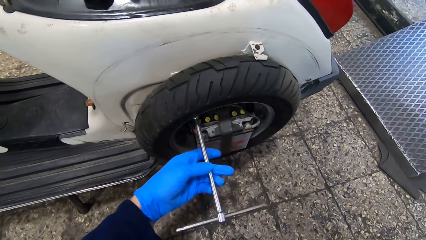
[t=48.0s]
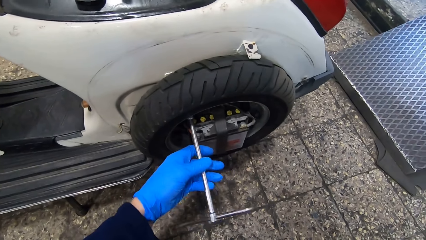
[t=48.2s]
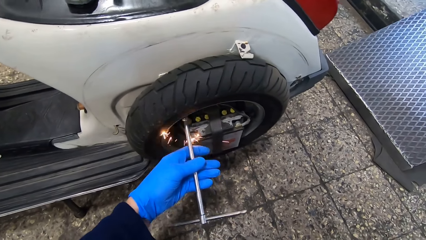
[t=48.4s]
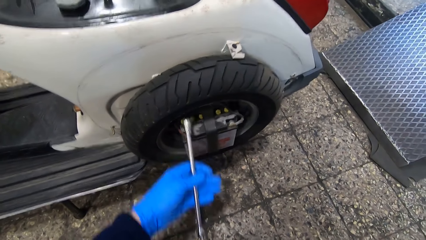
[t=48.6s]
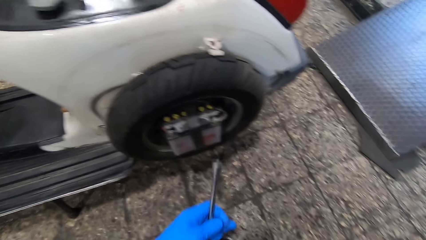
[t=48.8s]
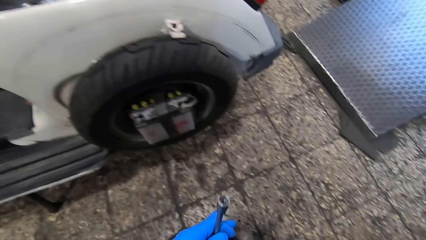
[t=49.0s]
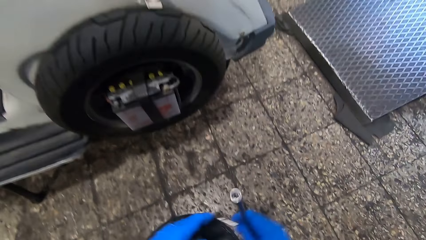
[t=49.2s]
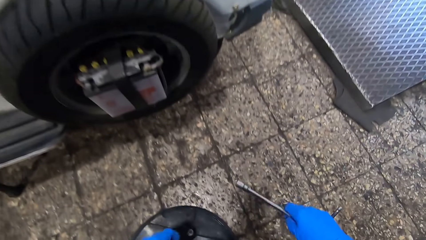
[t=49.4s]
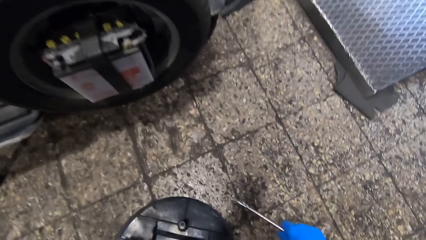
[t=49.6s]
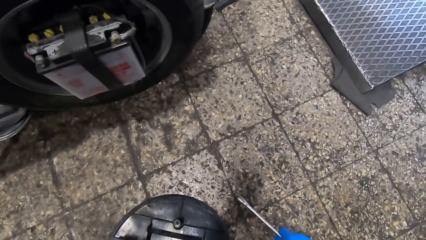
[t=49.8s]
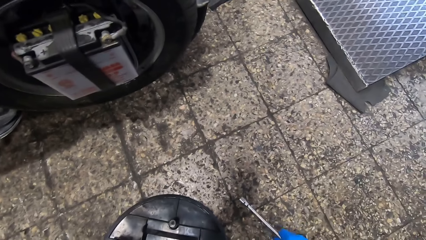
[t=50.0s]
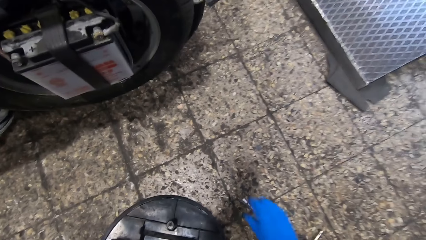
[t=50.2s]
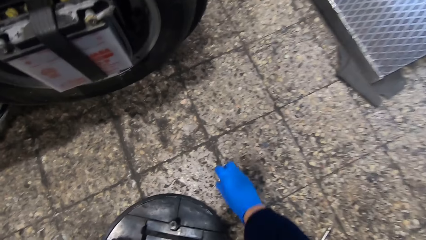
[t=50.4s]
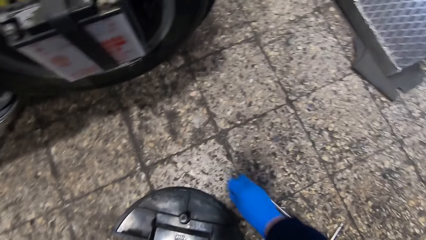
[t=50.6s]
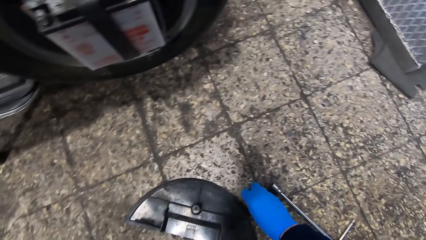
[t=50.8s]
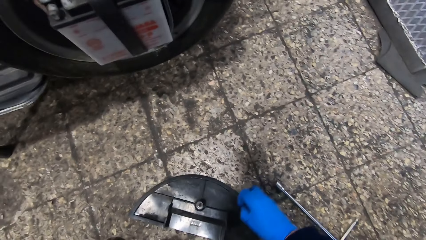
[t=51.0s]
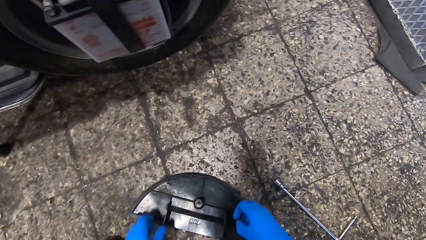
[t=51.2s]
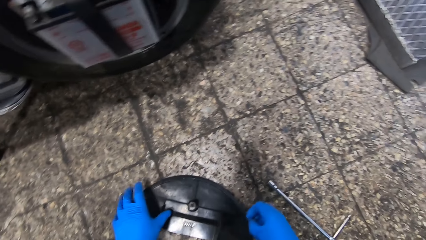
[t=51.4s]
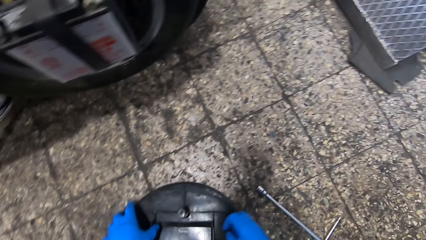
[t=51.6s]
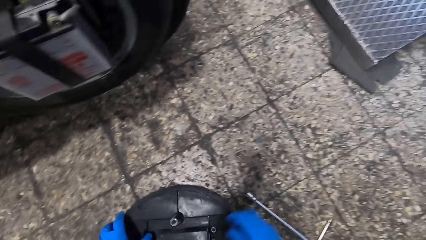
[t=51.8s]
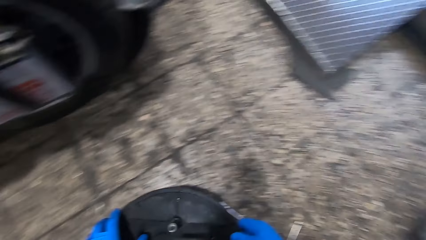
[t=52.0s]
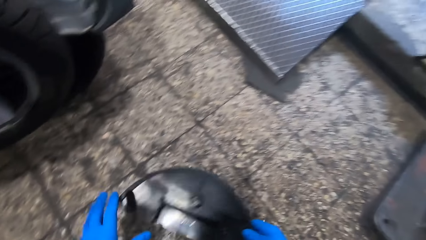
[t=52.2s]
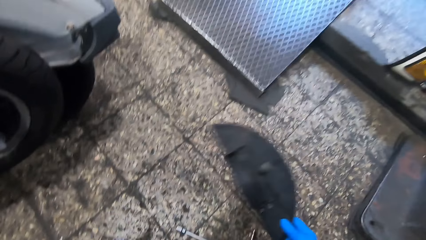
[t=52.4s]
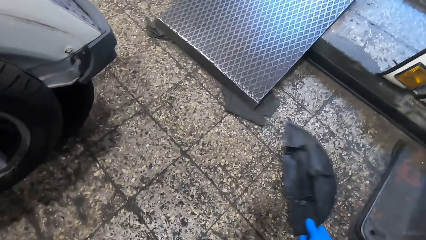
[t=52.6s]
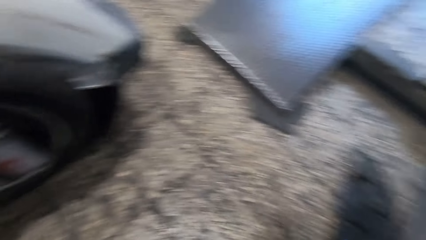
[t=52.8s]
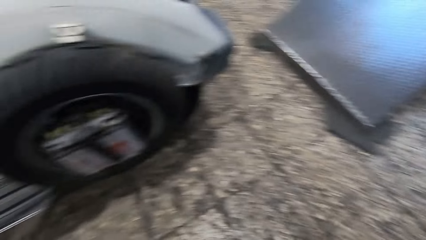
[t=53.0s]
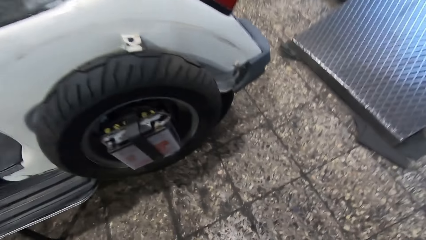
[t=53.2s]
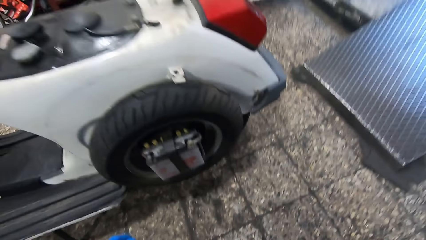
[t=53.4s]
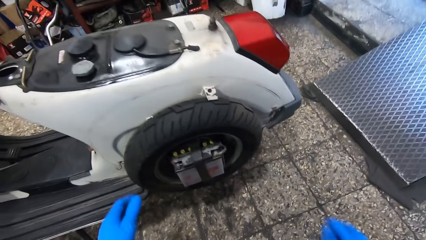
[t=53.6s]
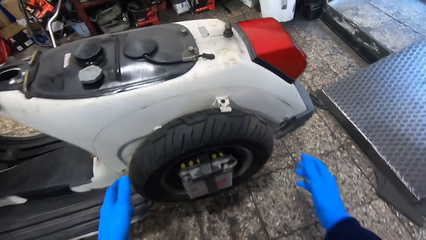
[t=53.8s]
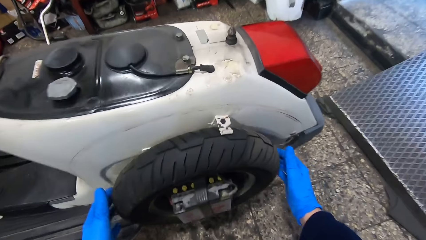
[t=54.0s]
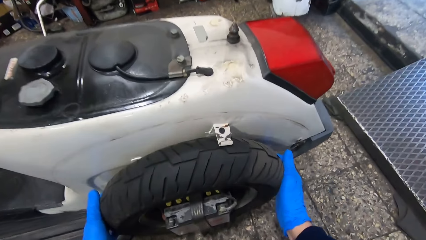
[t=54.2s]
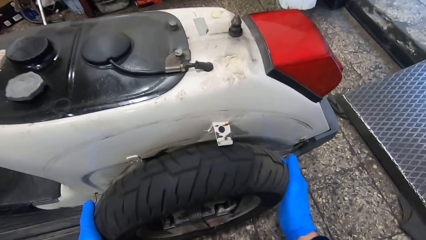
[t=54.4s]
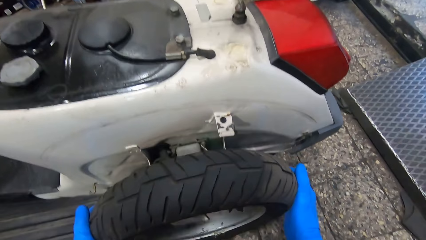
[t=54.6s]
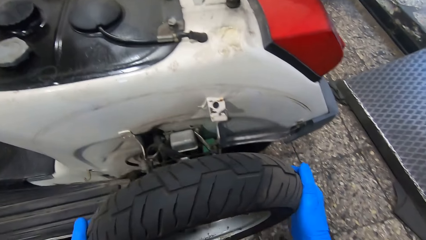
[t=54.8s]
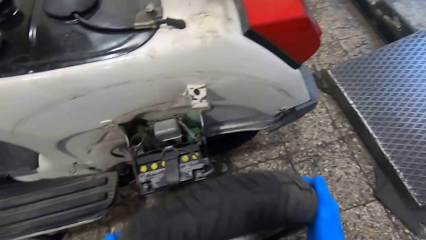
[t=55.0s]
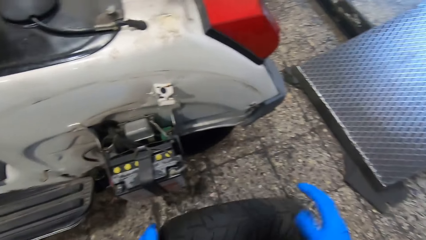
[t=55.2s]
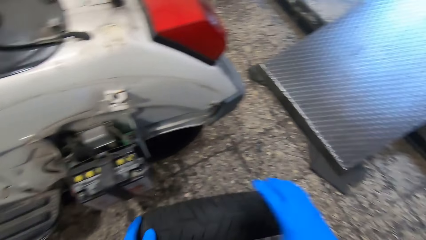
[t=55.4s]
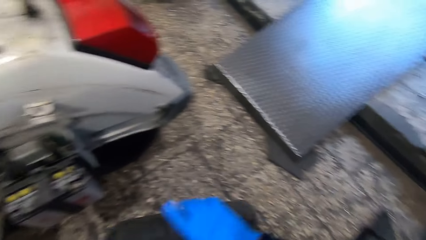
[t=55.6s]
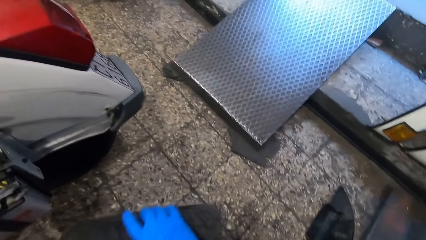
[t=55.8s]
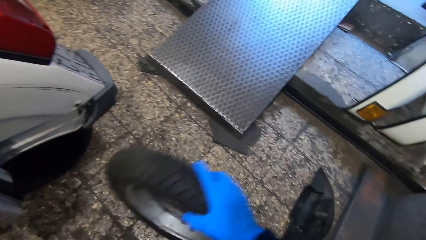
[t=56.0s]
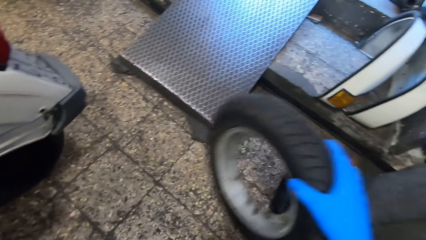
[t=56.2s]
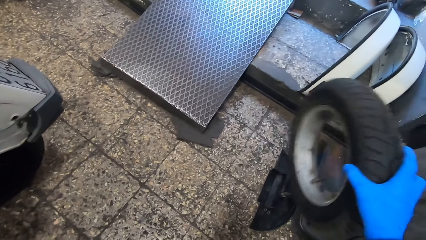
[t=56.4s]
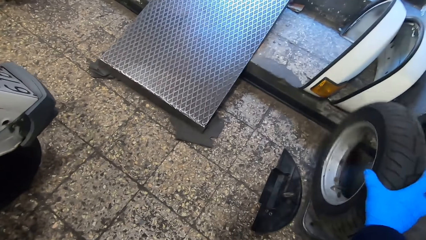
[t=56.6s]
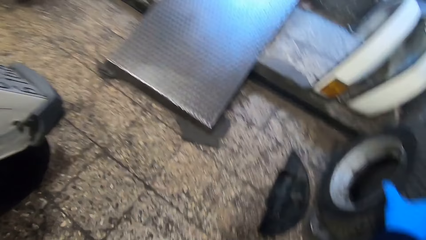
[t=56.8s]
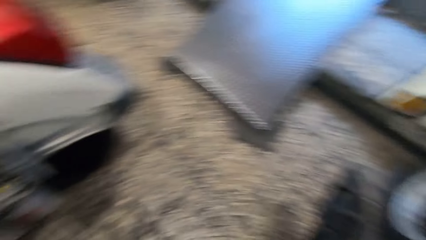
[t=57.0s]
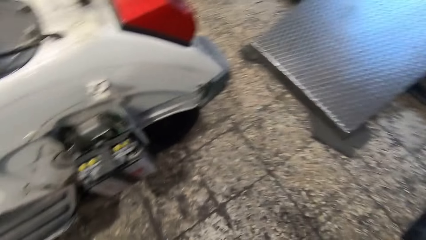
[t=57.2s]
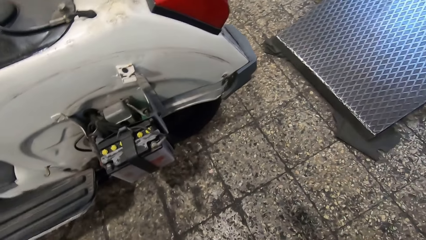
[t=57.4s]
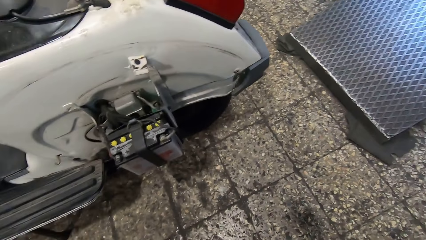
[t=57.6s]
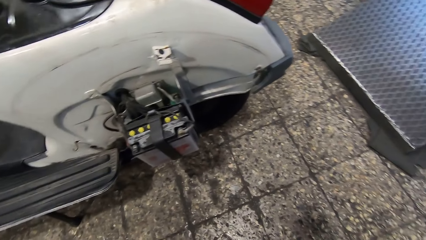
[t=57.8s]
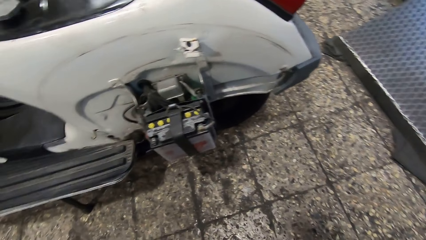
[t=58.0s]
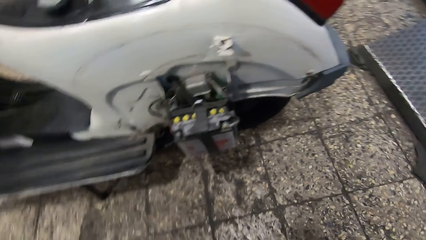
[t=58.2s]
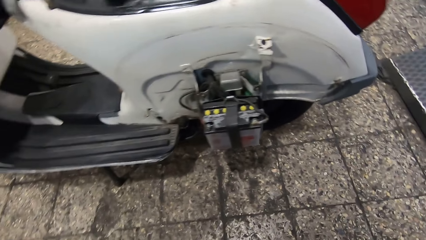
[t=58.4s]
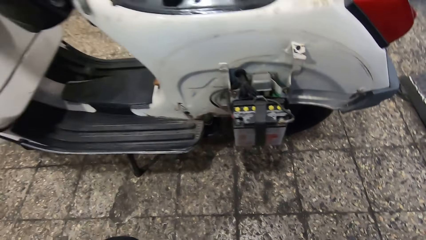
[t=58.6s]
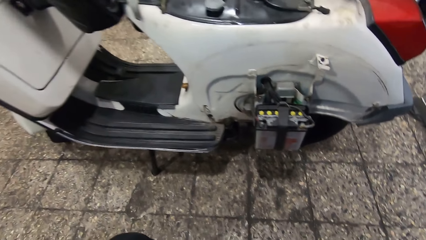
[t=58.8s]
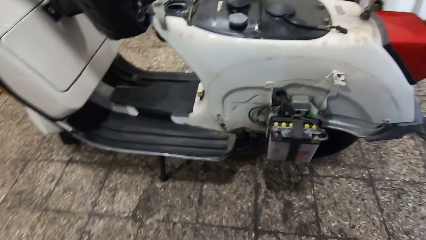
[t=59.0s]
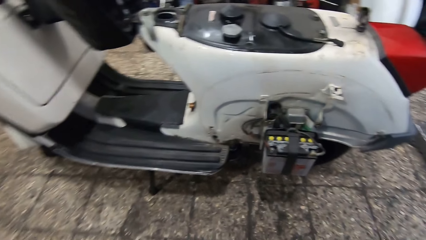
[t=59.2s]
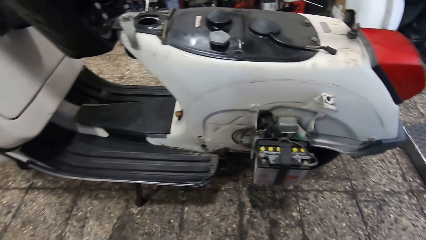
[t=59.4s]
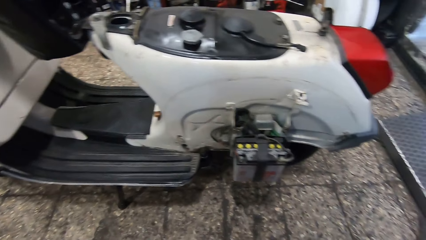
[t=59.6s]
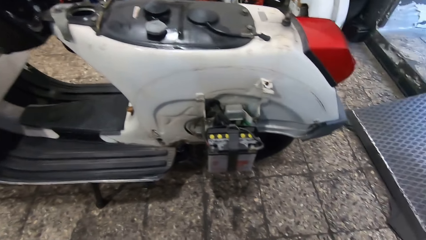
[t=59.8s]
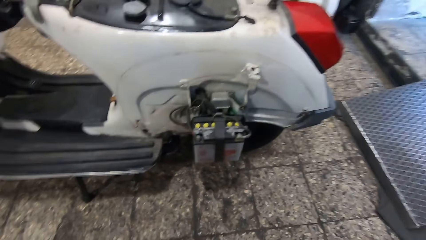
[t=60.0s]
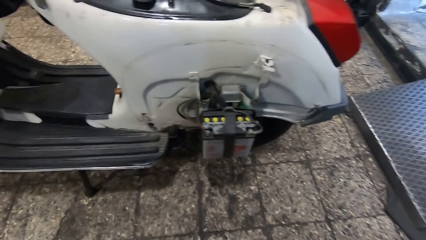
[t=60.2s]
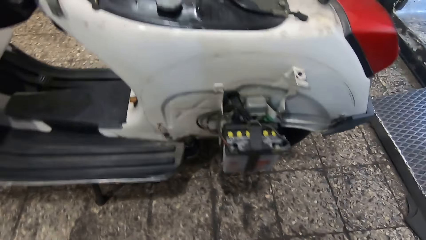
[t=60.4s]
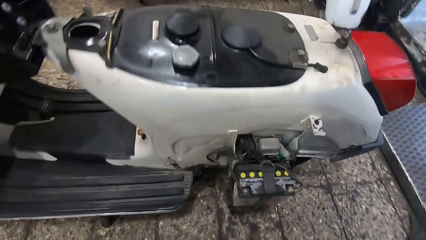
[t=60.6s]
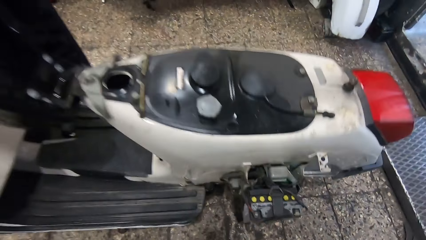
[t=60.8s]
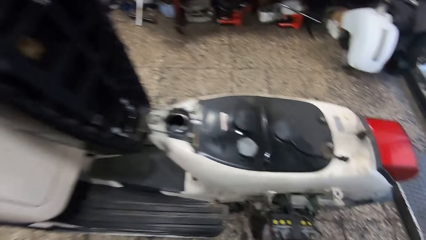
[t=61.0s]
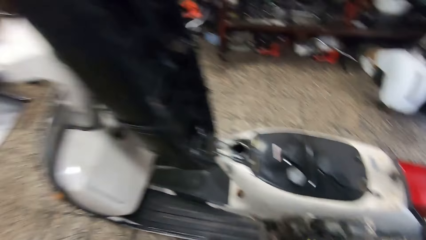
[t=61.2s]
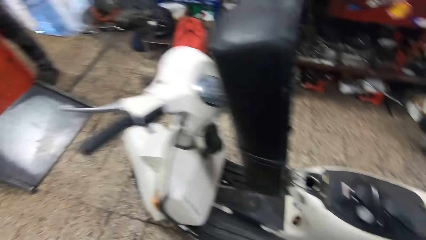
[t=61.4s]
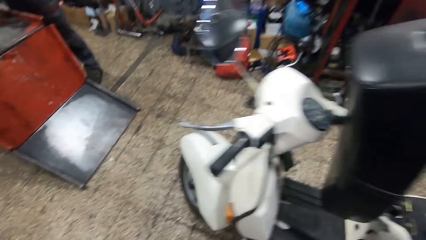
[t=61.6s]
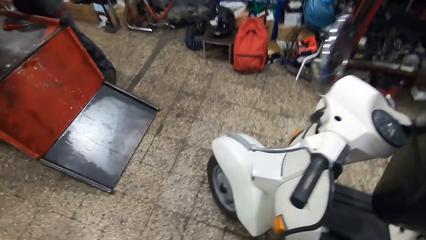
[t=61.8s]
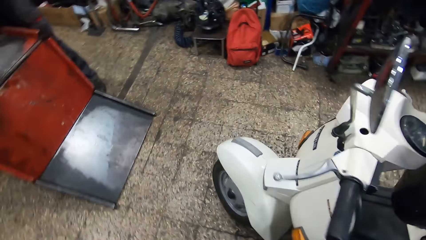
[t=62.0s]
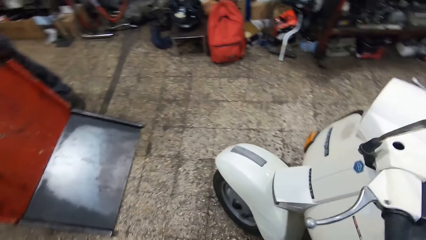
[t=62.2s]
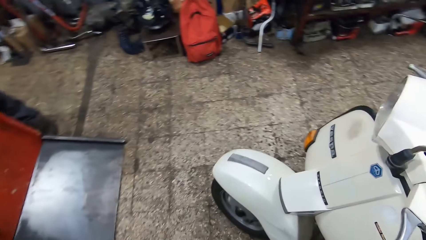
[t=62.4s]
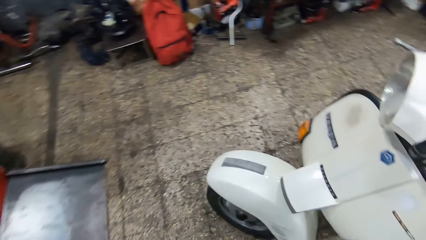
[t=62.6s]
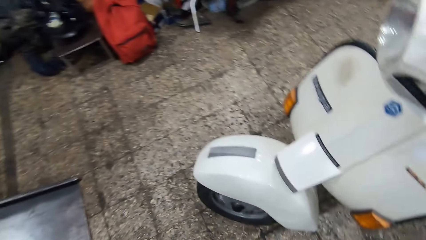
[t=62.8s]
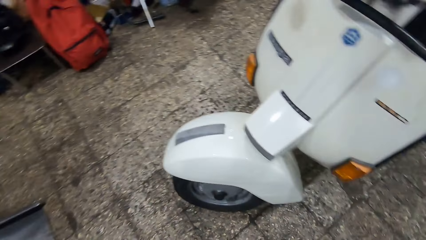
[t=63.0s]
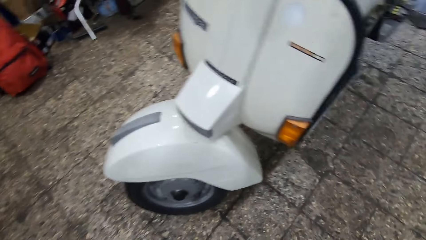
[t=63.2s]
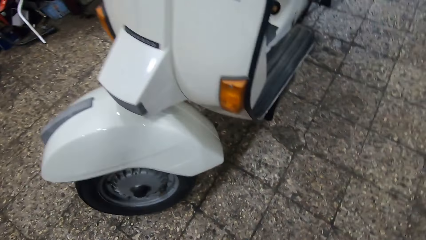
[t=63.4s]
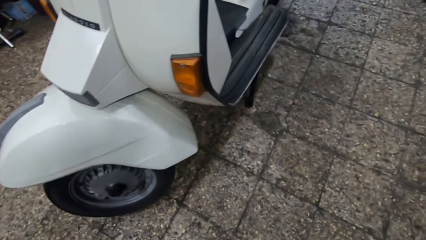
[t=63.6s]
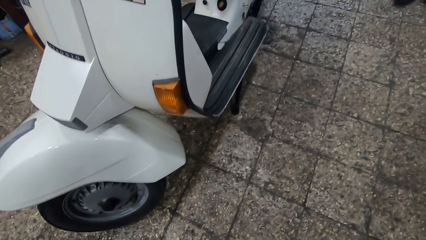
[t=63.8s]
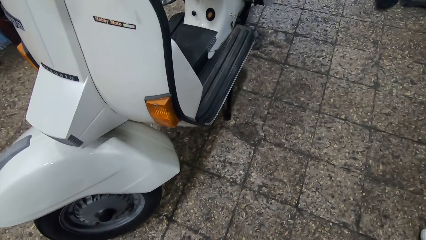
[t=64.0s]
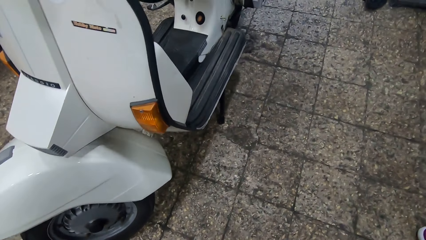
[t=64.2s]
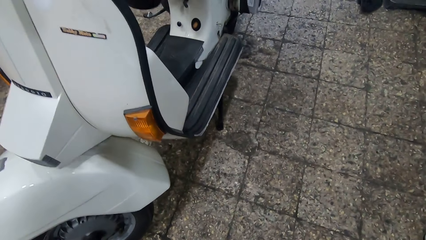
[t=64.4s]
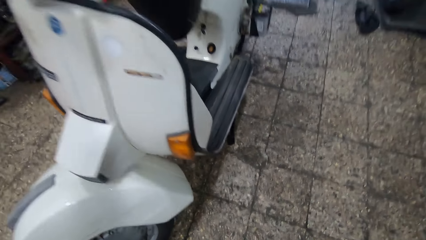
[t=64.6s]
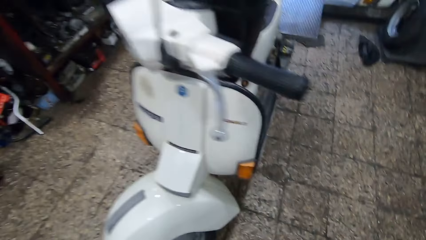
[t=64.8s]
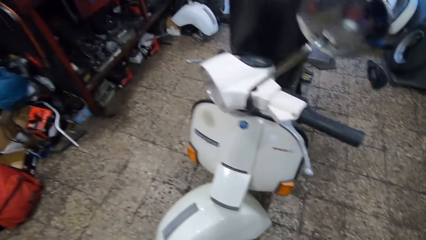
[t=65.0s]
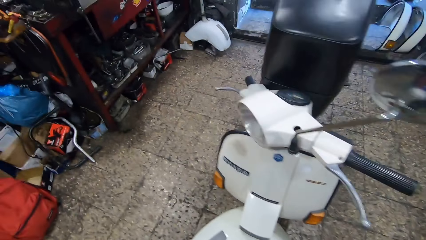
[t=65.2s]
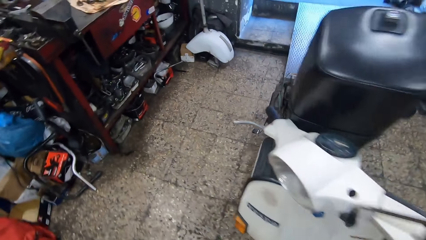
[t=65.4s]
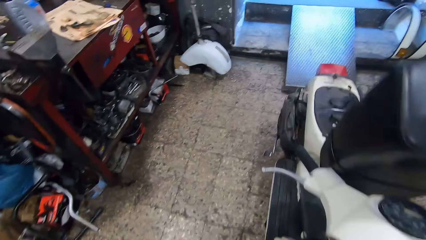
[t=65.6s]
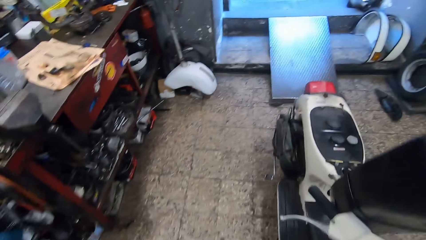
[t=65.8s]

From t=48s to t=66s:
The camera wearer holds the lug wrench or T wrench. He drops the screw on the floor with the T wrench. He puts the lug wrench on the floor. He picks up the screw with his right hand. He drops the screw on a plastic plate. He picks up the plastic plate with his left hand. He holds the tire cover. He passes the plastic plate to his right hand. He drops the plastic plate on the floor. He puts the tire cover on the floor. He removes a tyre from the motorcycle with both hands. He holds the tyre. He drops the tyre on the floor with his right hand. He puts the tyre against the wall. He looks at the motorbike. He walks to the other side of the motorcycle. He looks at the motorbike.
